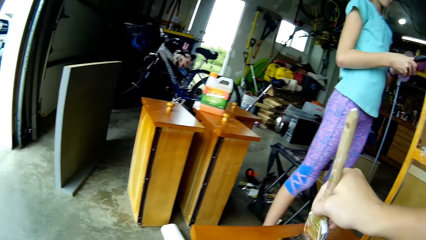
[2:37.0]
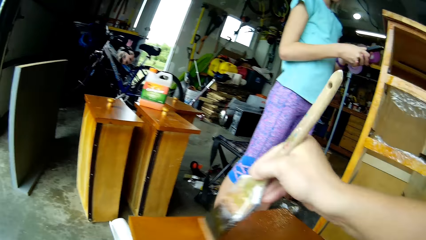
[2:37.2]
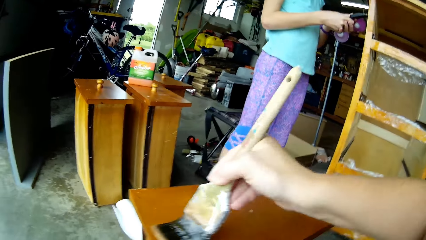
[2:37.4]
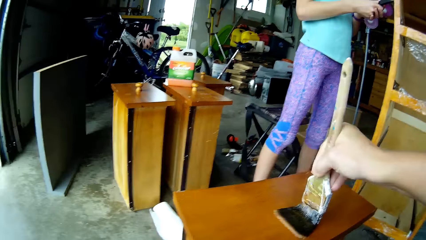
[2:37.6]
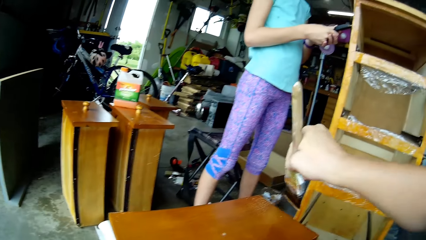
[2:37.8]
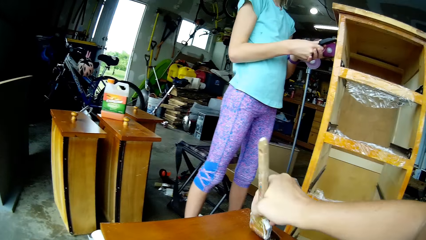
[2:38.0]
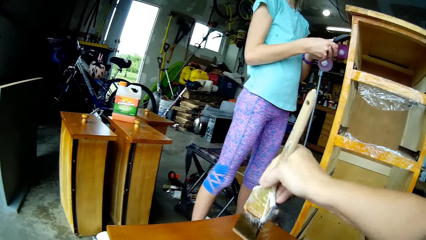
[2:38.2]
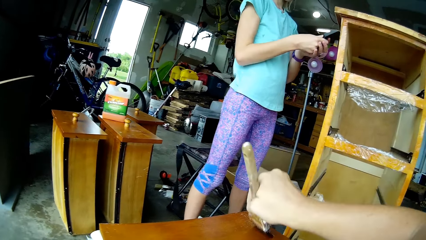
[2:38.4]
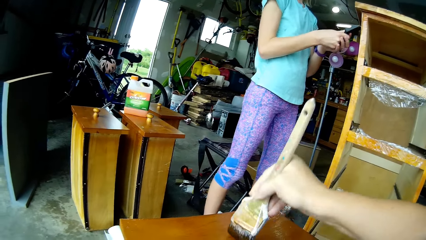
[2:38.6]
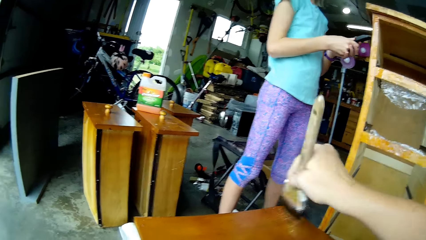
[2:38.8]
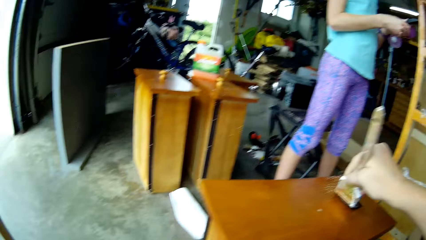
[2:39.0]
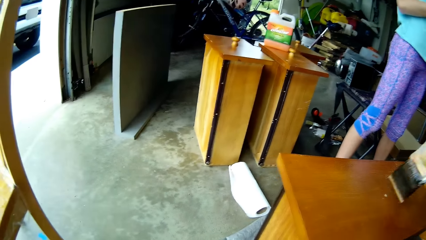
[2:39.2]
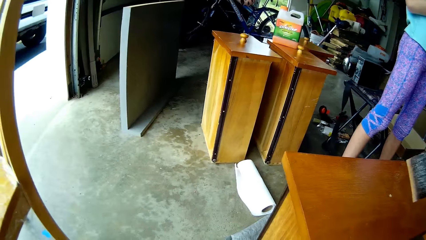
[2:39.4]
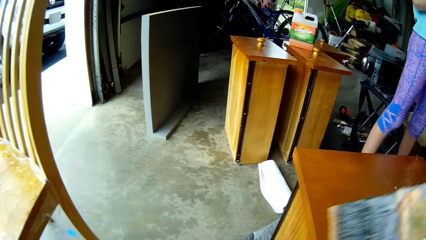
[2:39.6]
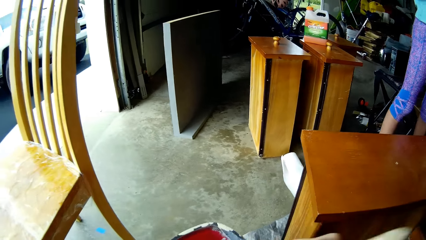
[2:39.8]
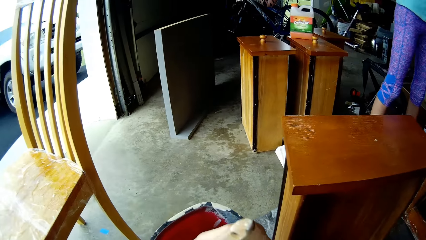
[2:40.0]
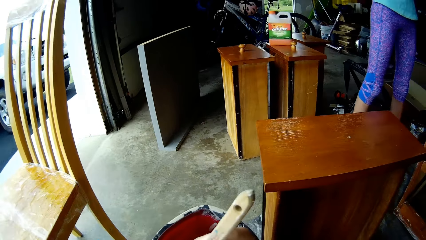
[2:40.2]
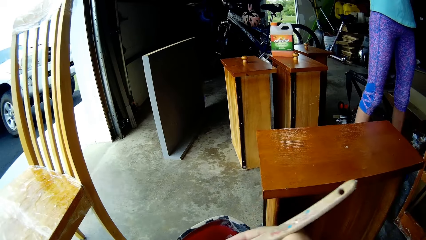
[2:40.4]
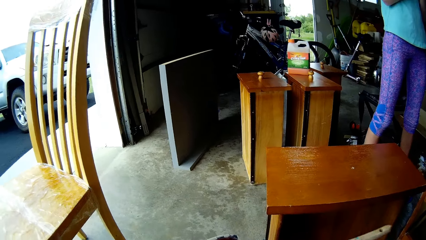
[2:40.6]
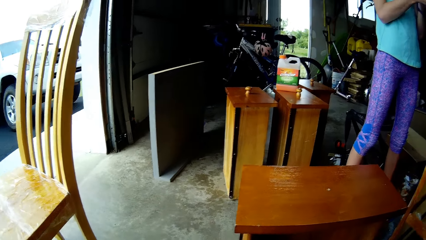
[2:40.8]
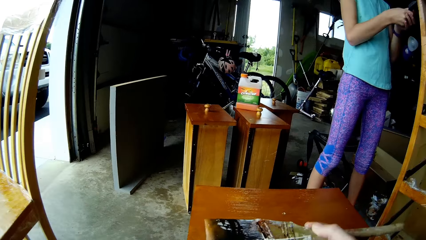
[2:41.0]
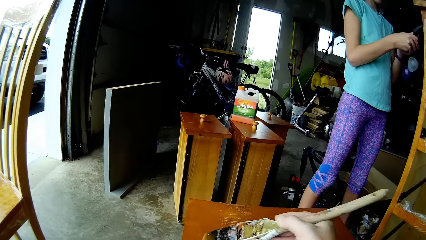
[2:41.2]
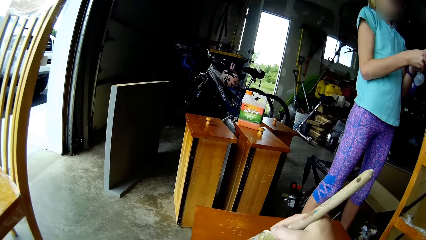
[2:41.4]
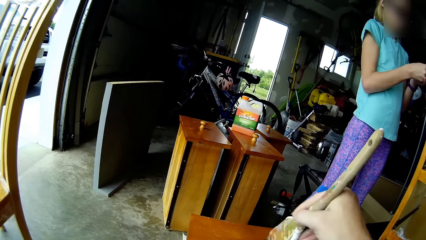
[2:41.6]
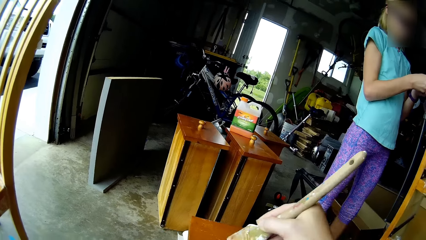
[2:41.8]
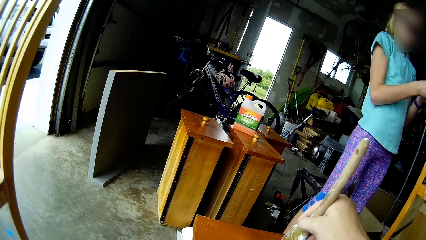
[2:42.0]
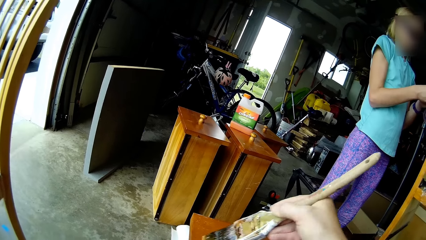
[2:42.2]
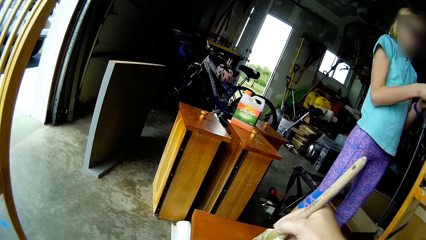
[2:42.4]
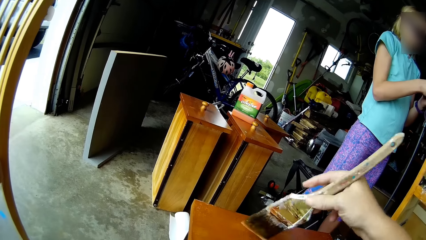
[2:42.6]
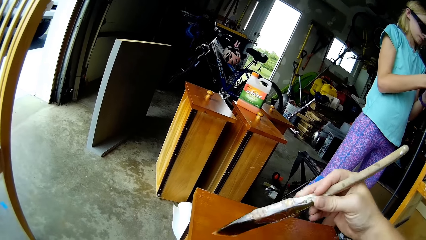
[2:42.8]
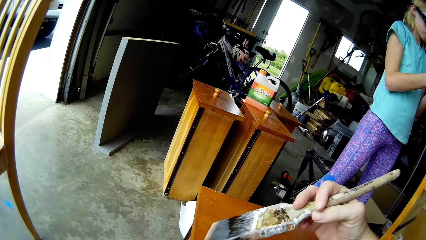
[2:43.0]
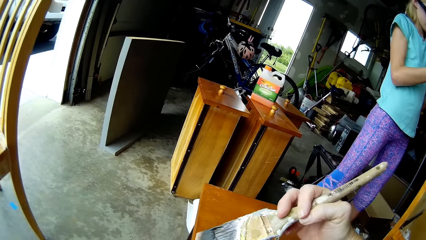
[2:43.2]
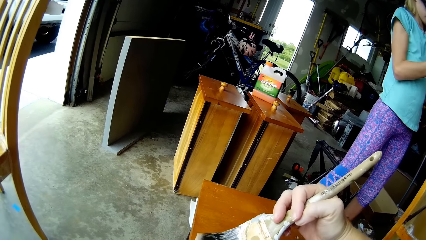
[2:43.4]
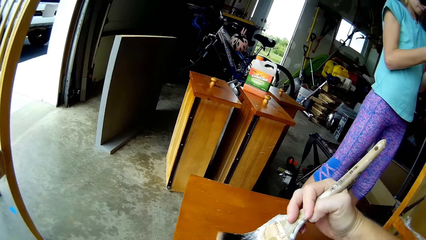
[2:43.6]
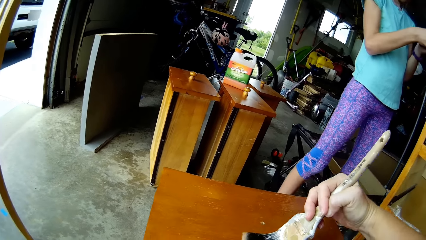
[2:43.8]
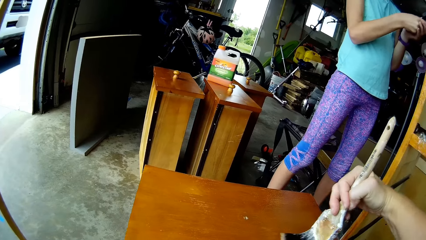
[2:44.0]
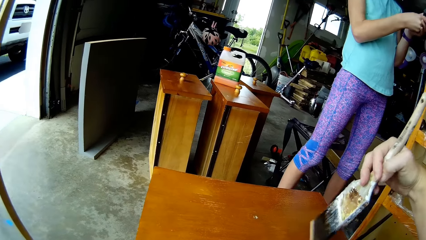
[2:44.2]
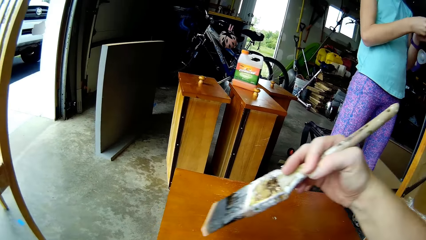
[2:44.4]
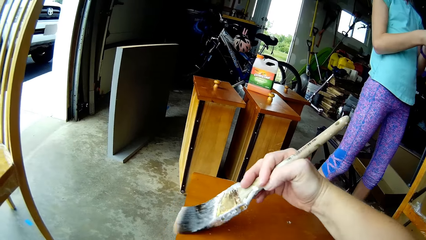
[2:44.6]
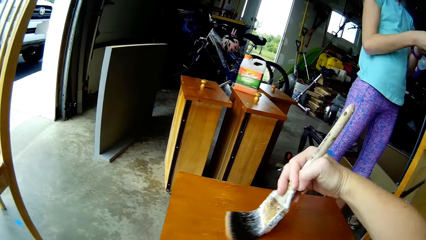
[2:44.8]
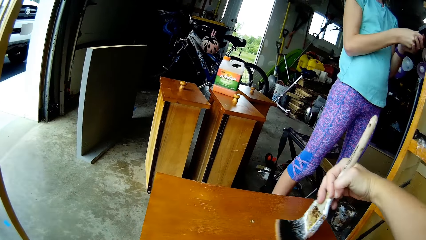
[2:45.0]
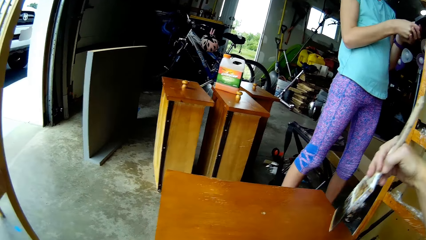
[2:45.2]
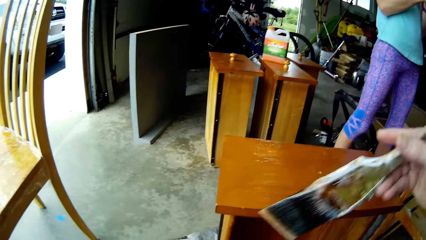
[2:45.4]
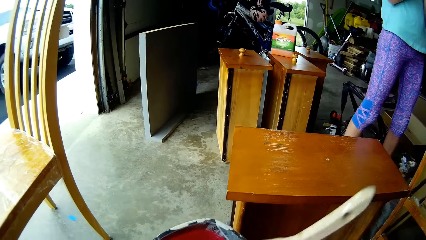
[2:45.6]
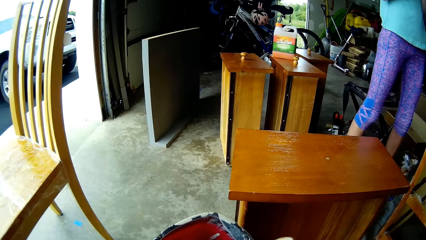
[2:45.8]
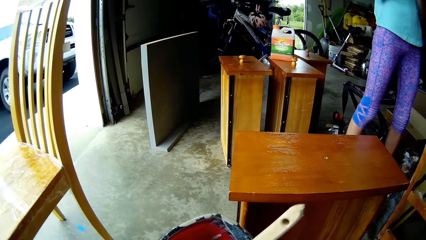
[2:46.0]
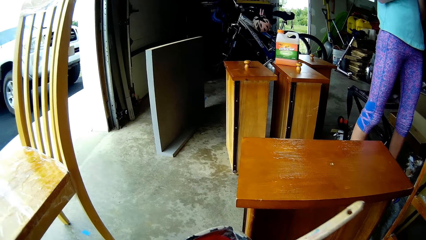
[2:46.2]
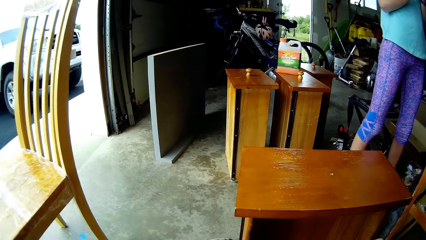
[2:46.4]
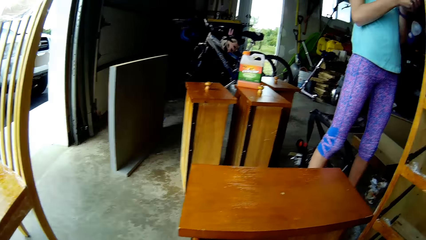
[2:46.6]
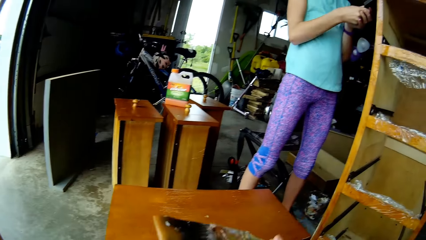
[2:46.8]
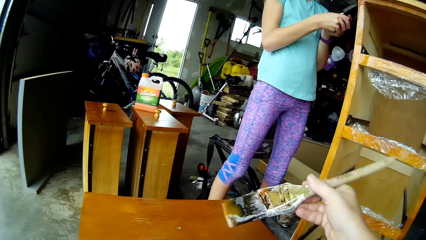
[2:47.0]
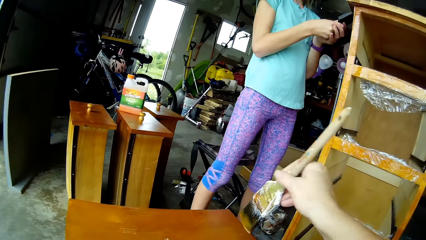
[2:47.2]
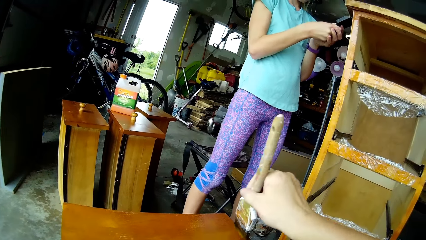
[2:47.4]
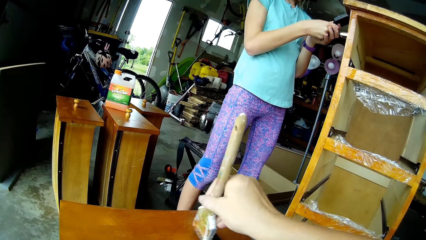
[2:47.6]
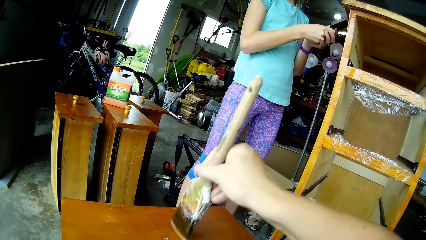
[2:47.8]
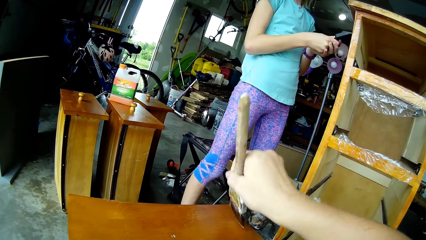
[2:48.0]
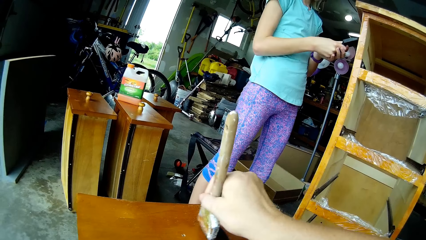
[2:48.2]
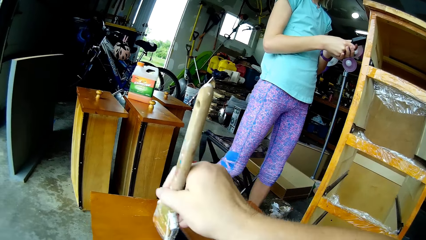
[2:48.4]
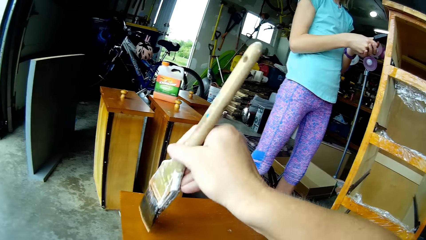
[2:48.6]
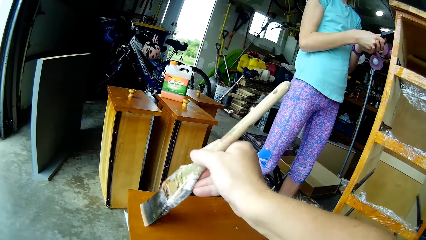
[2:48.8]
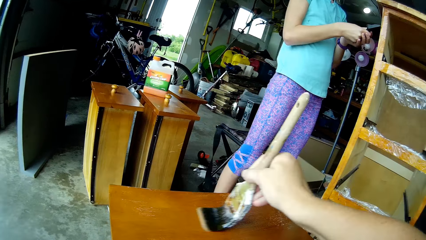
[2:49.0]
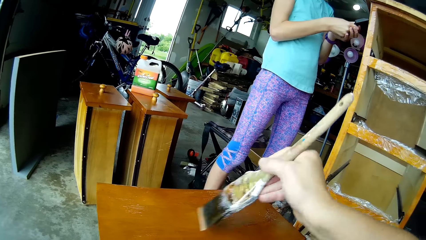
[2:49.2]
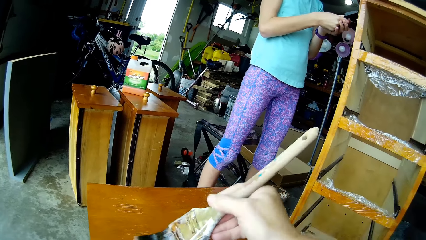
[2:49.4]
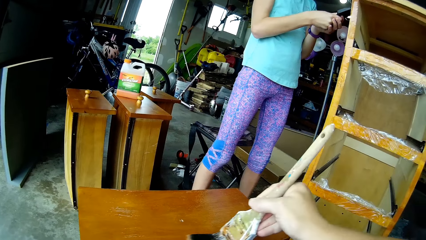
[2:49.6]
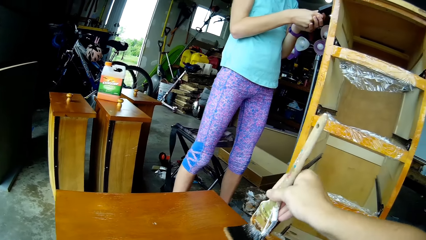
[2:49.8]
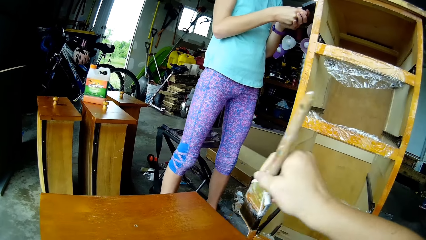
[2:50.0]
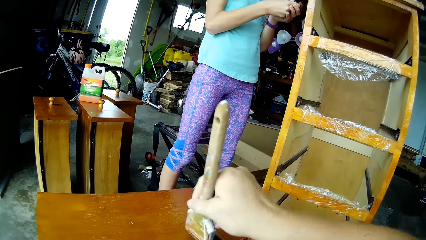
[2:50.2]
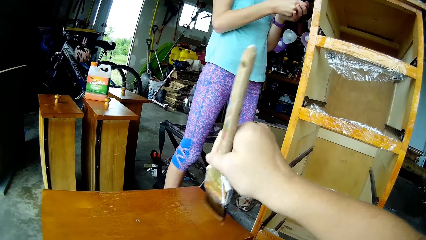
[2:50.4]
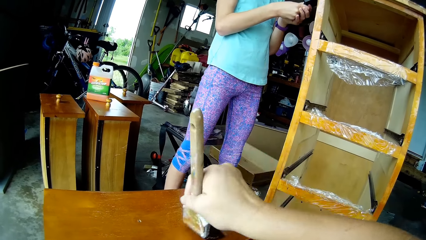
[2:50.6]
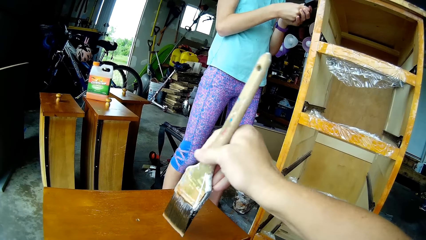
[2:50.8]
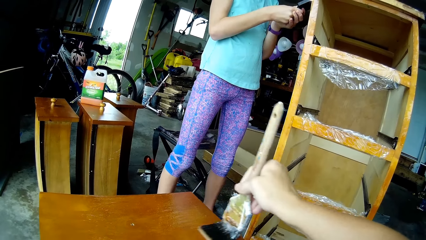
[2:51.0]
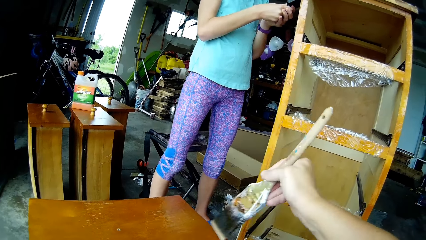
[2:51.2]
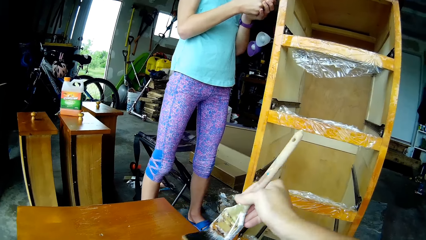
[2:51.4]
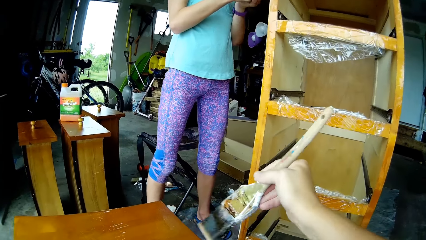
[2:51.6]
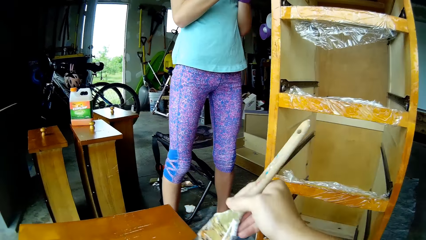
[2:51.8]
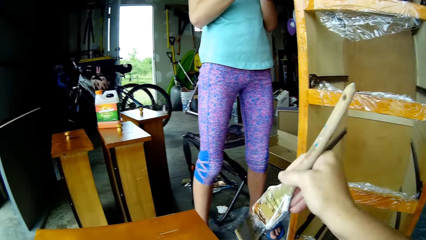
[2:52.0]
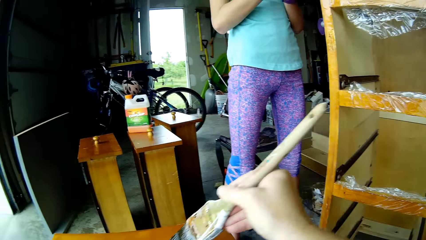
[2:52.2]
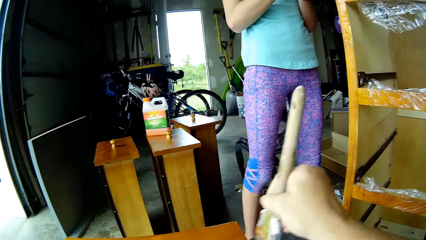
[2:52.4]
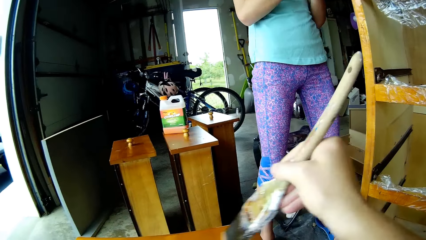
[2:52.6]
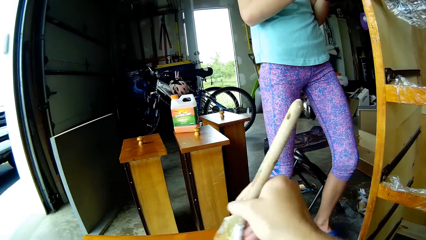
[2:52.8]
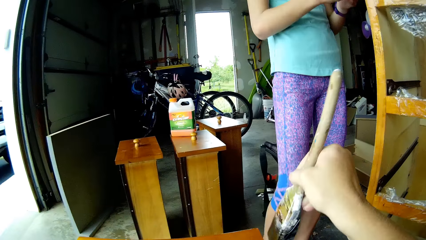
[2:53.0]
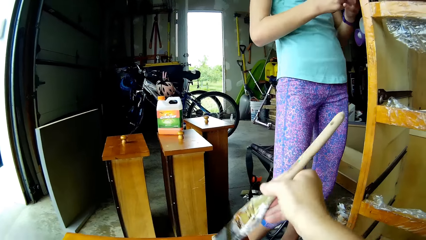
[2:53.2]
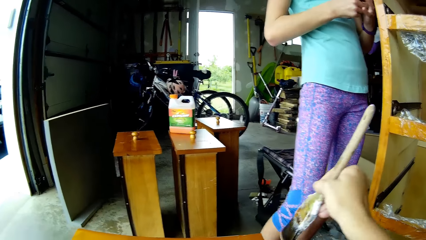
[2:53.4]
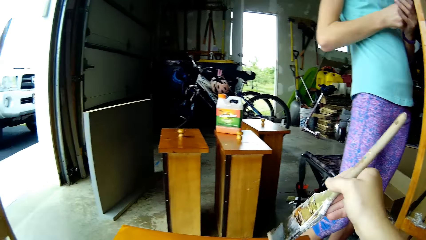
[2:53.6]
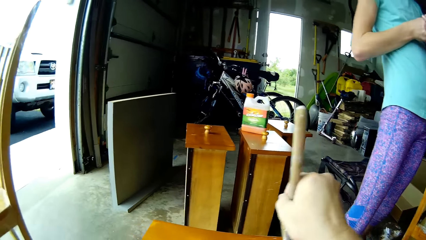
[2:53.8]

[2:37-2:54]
The camera wearer paints the table. They speak. They dip the brush in a paint tin. They paint the table. They turn the brush. They paint the table. They scoop paint from the paint tin. They paint the table. A person scrapes paint from the cupboard. The camera wearer paints the table.
